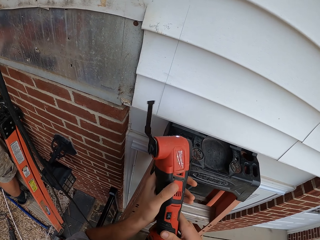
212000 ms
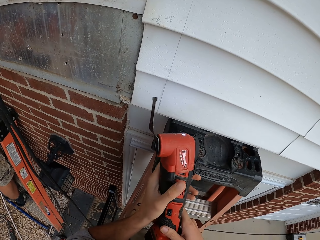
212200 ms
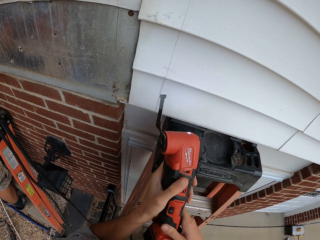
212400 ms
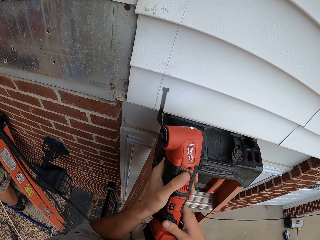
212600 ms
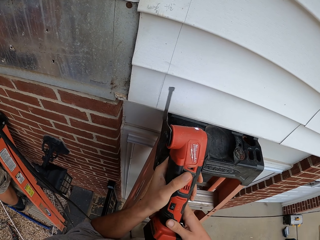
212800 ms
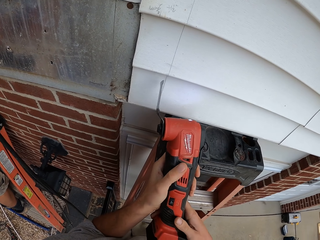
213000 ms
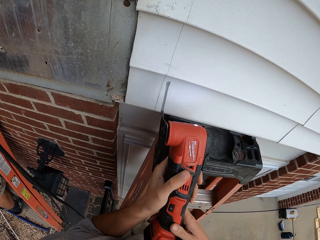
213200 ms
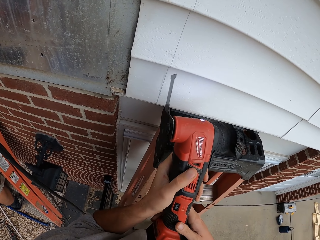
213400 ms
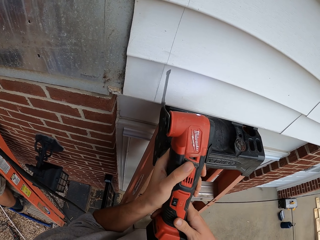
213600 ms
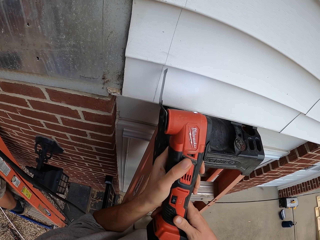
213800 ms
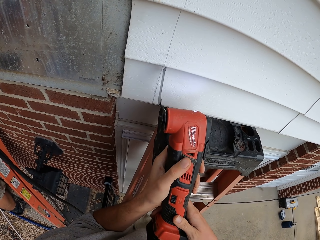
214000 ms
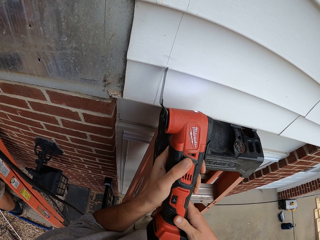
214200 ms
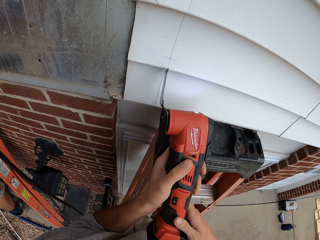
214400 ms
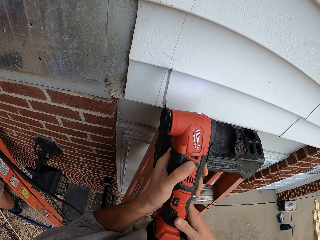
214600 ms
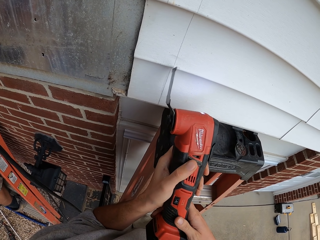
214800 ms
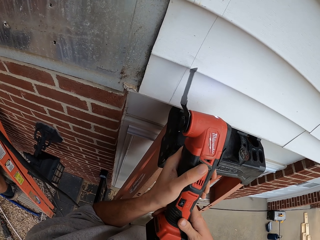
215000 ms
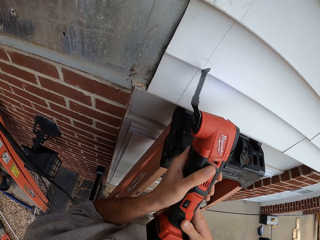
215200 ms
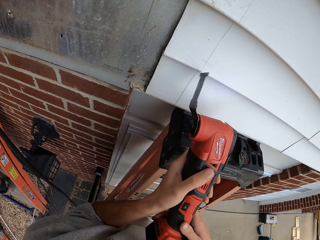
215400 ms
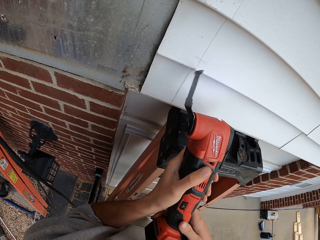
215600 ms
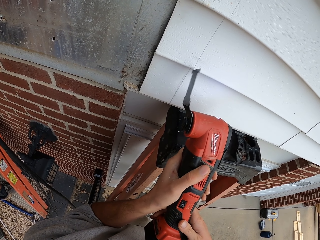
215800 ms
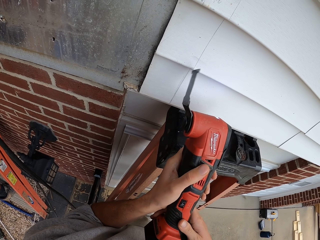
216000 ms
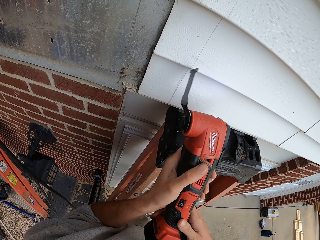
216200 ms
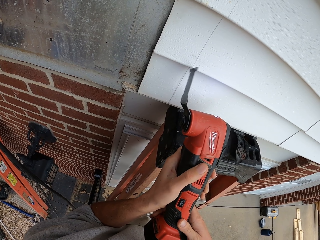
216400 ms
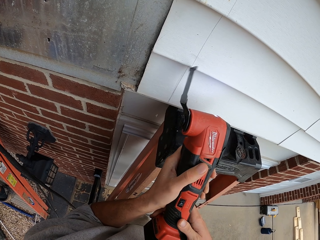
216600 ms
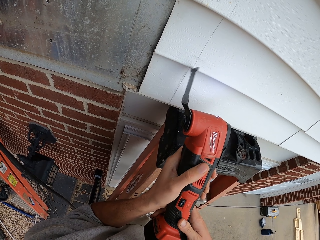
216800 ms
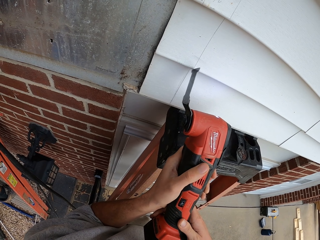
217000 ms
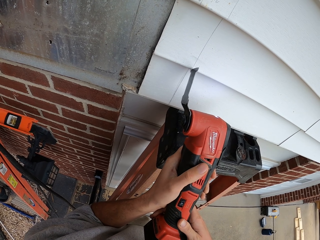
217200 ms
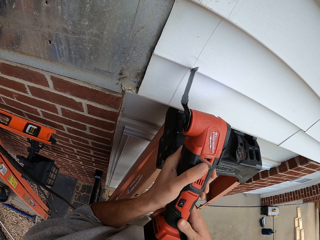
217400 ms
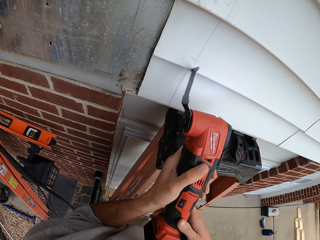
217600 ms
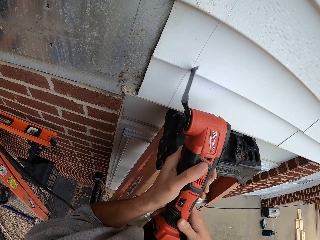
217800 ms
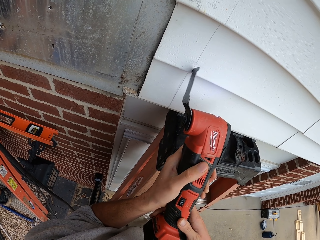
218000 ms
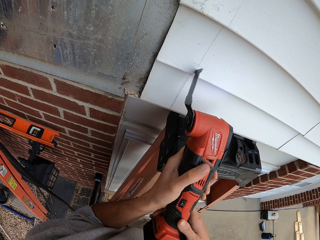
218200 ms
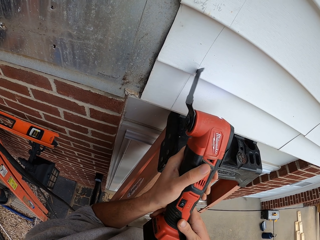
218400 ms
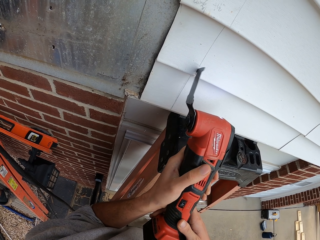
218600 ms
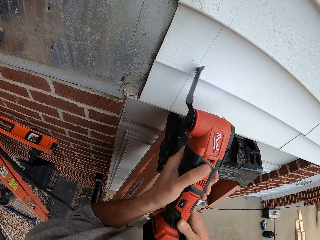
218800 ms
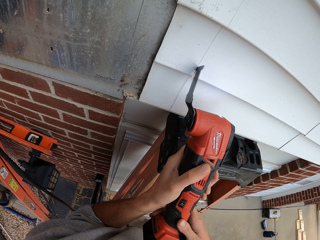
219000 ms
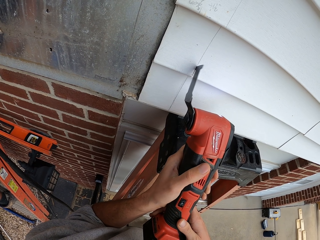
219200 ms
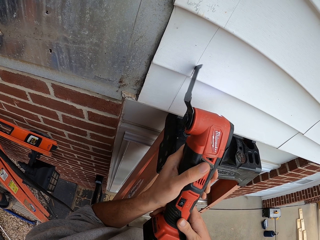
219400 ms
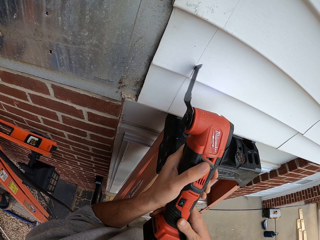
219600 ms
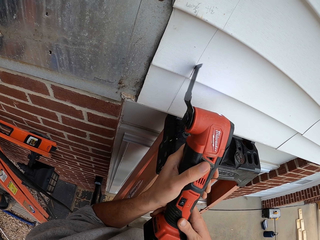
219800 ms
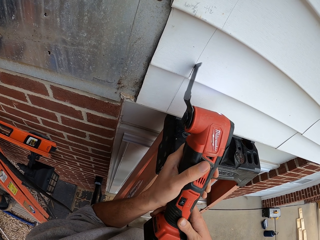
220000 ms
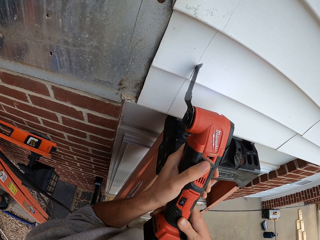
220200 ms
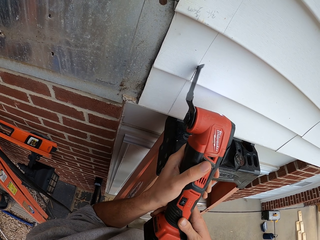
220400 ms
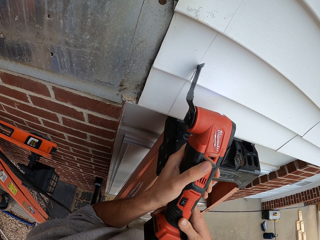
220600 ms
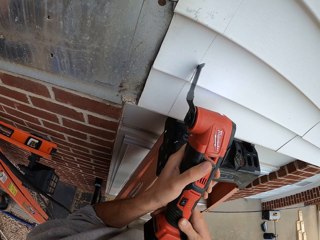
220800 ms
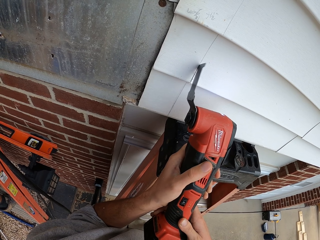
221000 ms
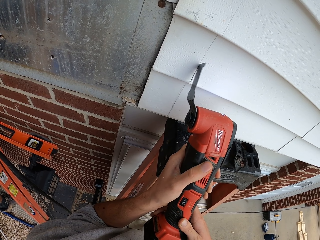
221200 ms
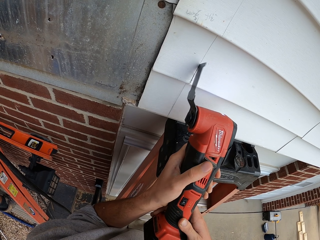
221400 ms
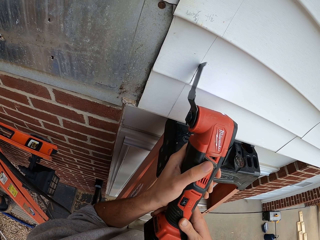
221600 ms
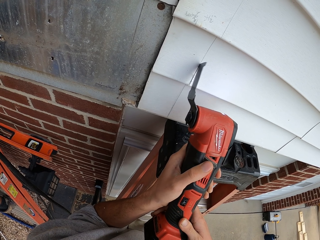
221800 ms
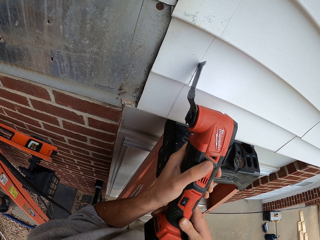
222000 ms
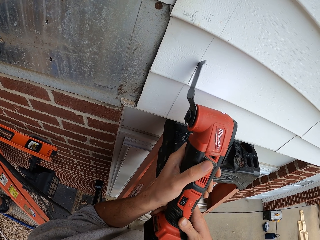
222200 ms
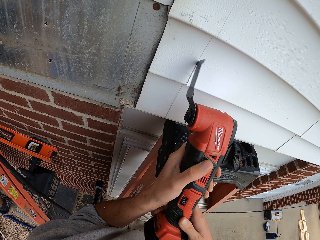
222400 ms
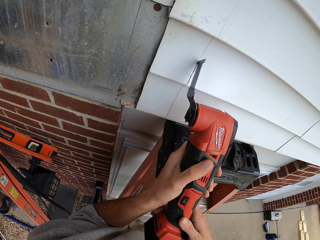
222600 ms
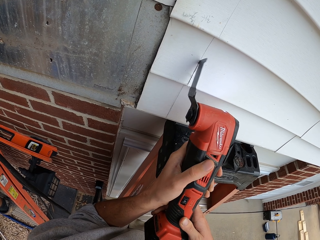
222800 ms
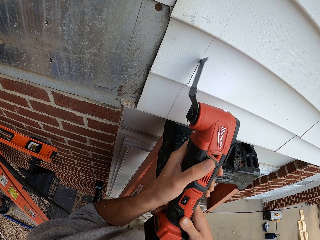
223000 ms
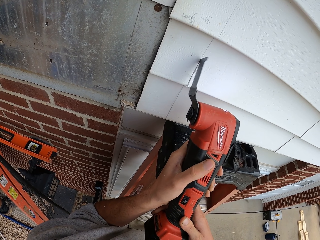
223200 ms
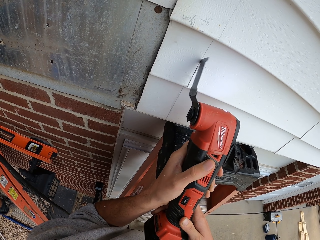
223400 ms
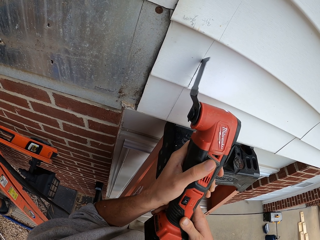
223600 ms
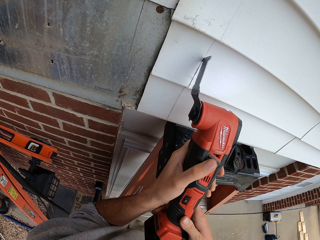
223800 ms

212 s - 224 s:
A man lowers something. The camera wearer cuts the ceiling with something.

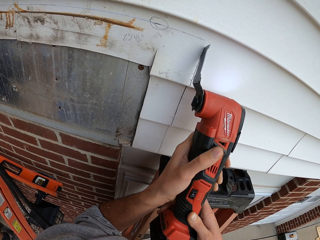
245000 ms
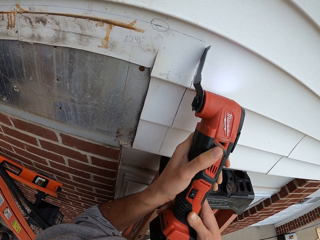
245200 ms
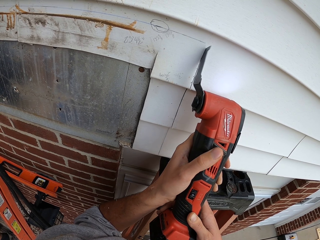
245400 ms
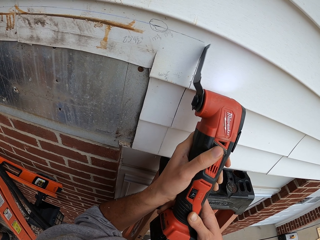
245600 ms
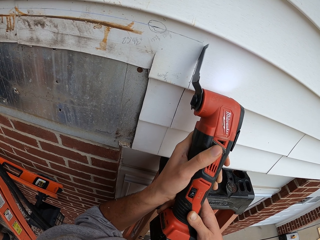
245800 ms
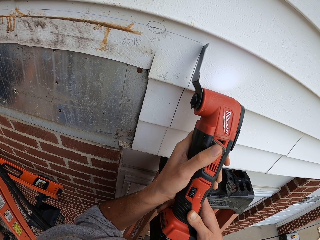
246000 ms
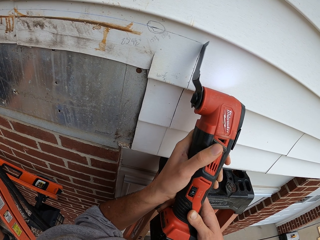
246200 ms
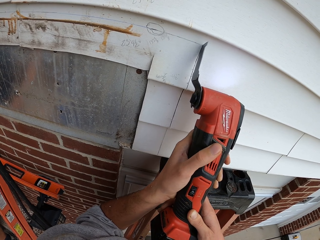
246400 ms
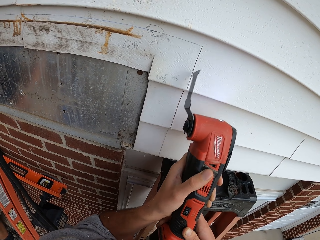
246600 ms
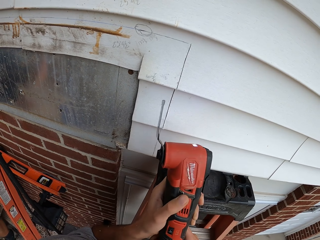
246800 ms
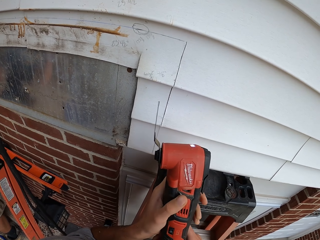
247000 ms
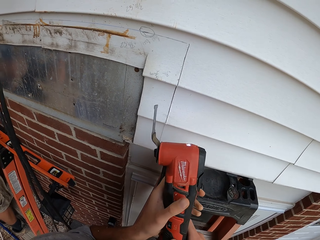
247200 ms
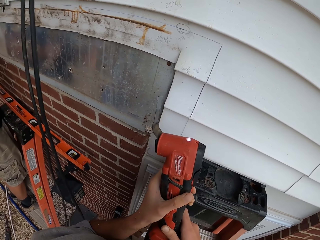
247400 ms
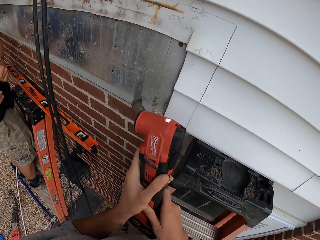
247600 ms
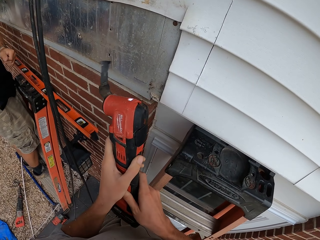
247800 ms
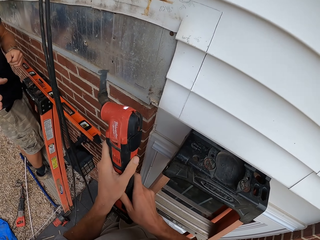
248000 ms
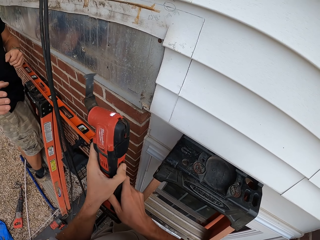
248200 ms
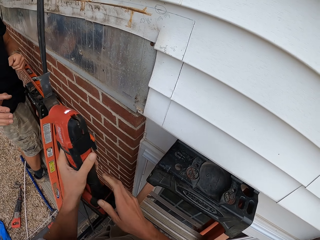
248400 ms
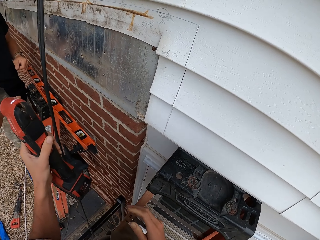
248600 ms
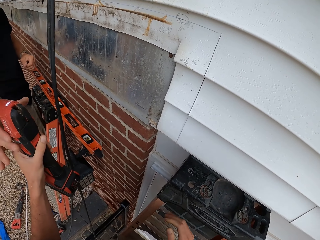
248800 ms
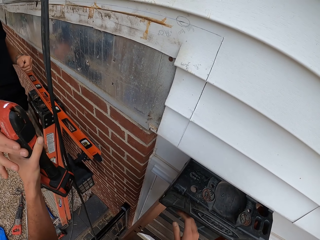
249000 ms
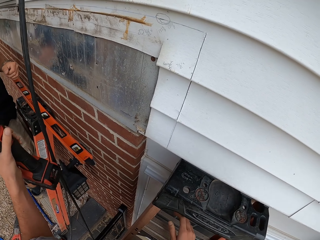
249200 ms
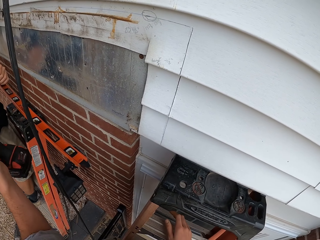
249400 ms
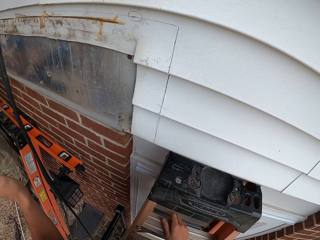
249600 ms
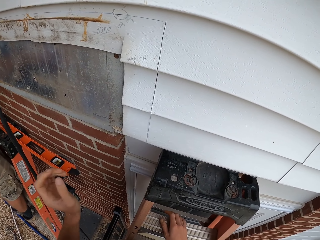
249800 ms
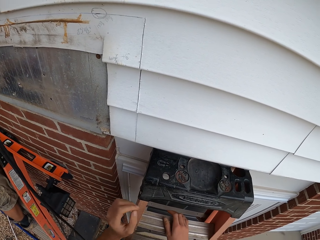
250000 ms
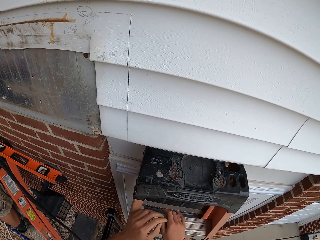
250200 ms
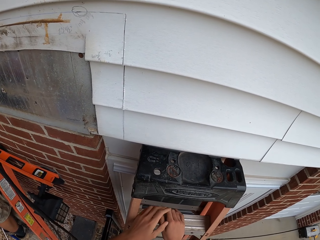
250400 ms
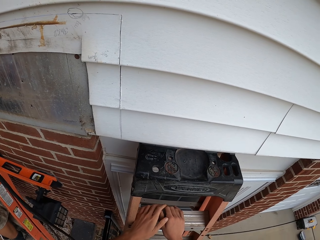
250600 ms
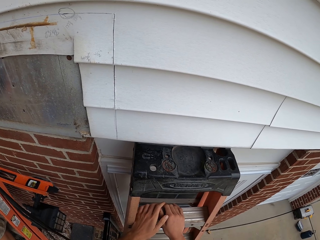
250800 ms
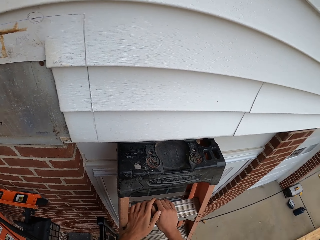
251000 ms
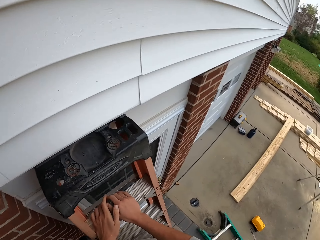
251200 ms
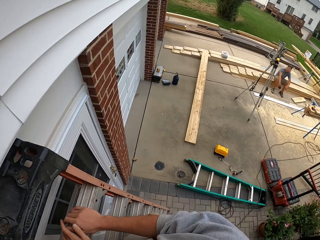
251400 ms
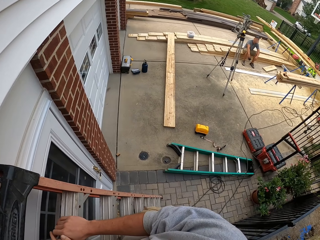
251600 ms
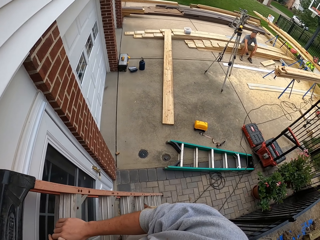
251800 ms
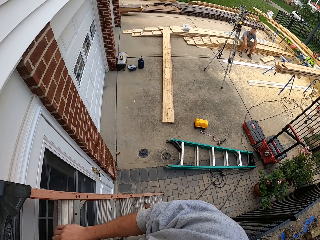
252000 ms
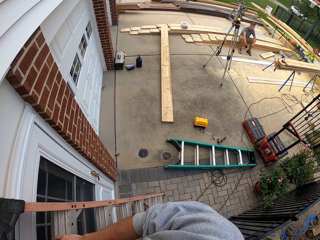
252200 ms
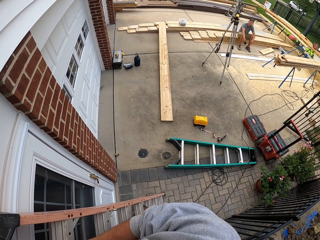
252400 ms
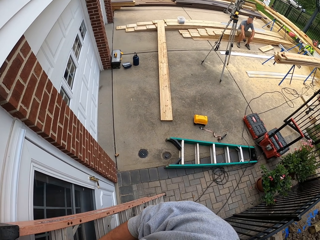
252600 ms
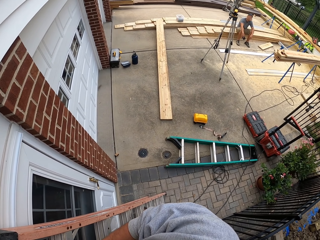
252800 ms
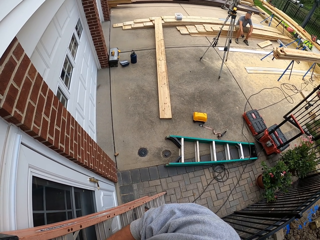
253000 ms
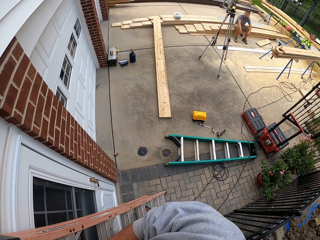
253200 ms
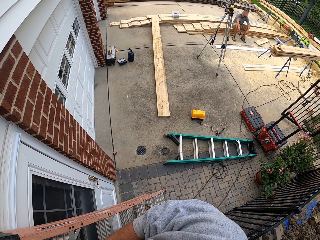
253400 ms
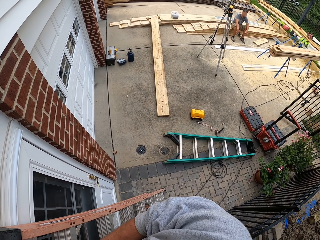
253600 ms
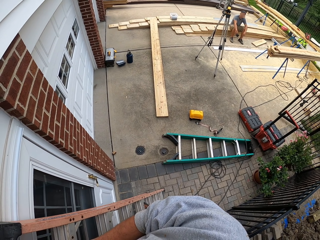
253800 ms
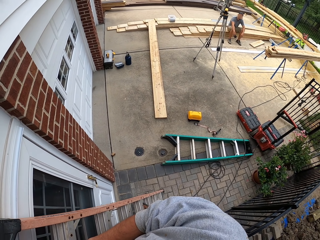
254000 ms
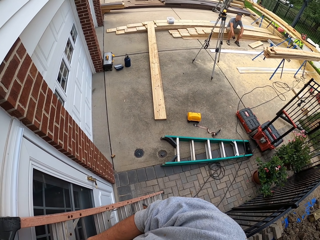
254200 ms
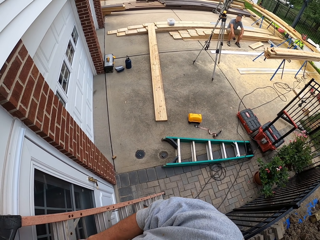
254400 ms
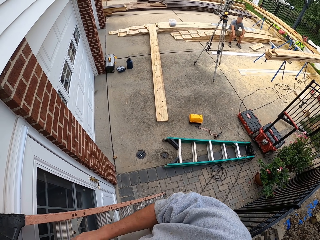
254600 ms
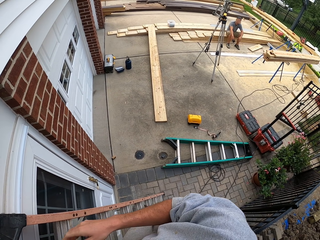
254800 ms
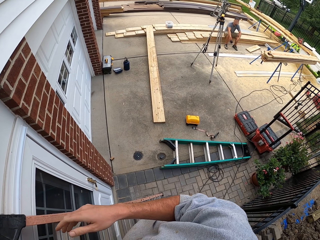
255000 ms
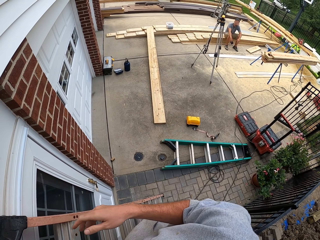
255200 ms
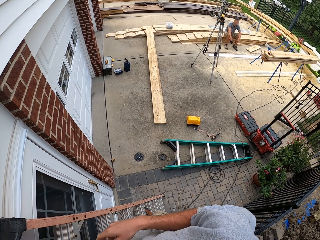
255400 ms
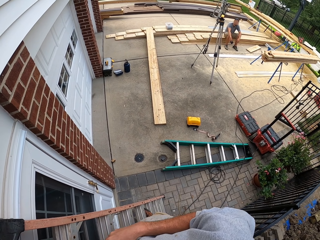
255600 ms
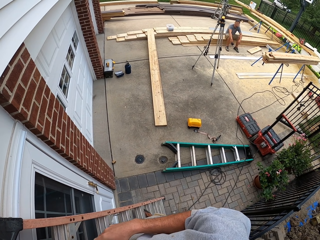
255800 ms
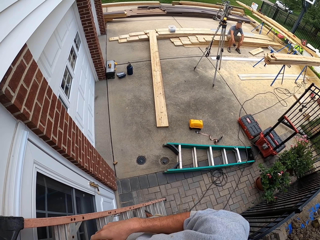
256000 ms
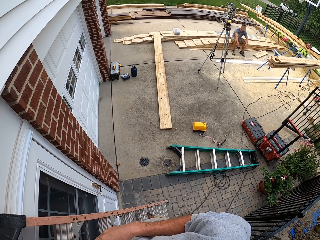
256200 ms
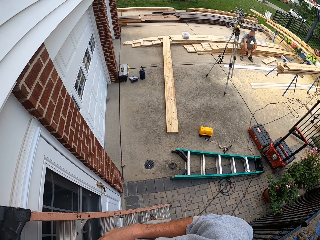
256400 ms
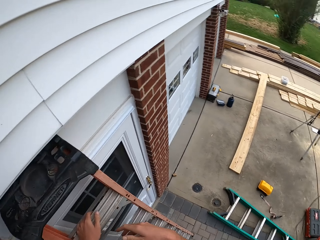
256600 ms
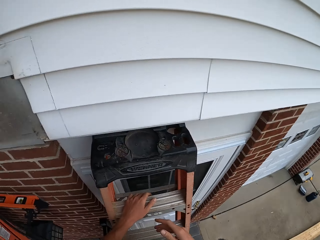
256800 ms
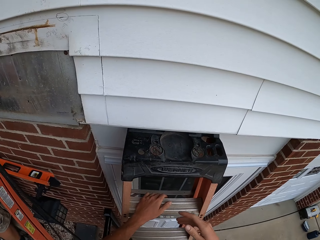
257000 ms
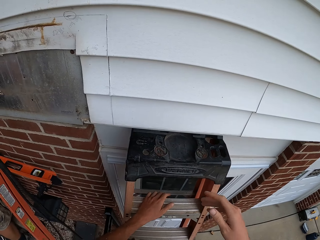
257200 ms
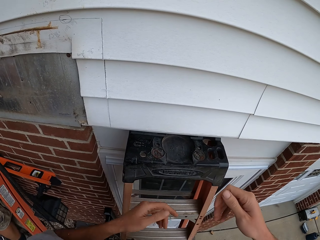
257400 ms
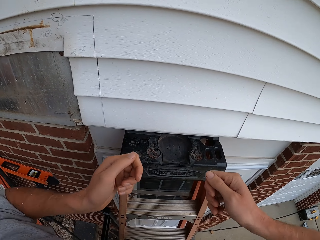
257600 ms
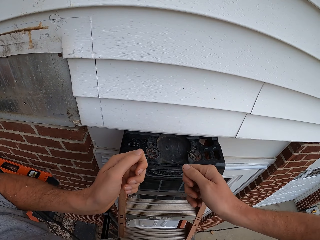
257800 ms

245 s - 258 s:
The camera wearer removes an object from the ceiling. They give the object to a man. They hold the ladder and look around. They come and stand on the ladder. They release the right hand.
